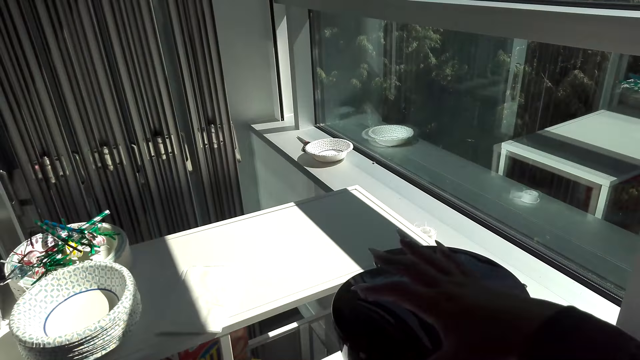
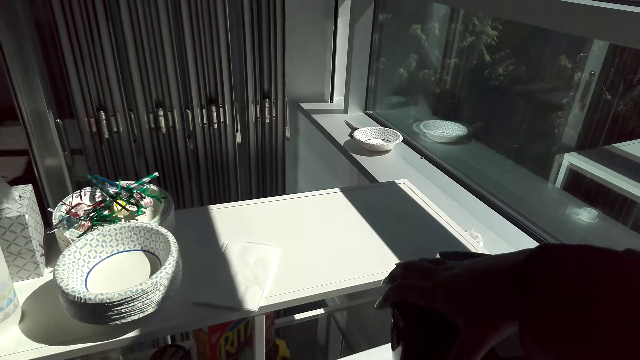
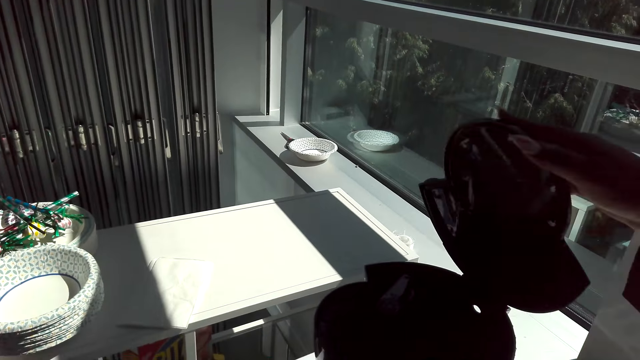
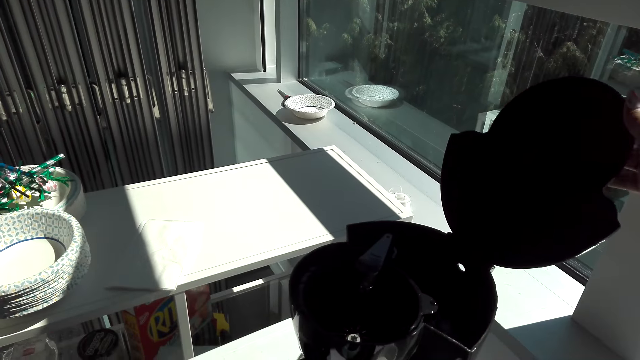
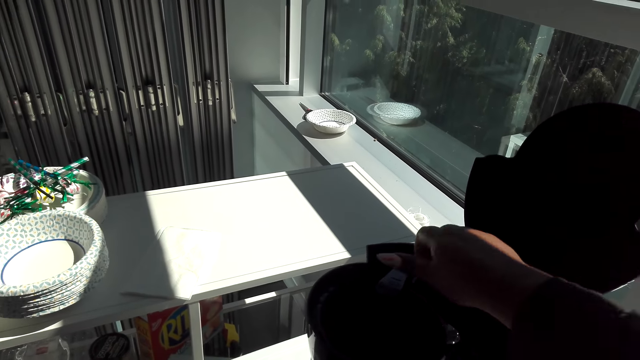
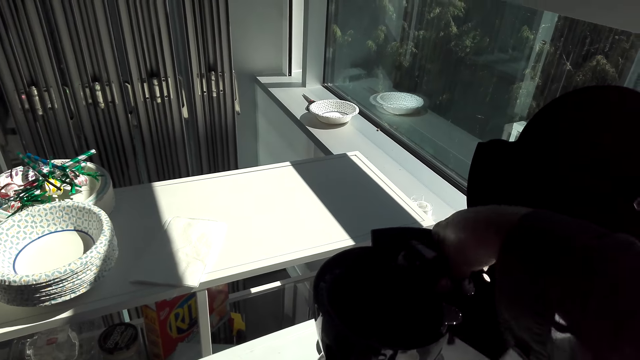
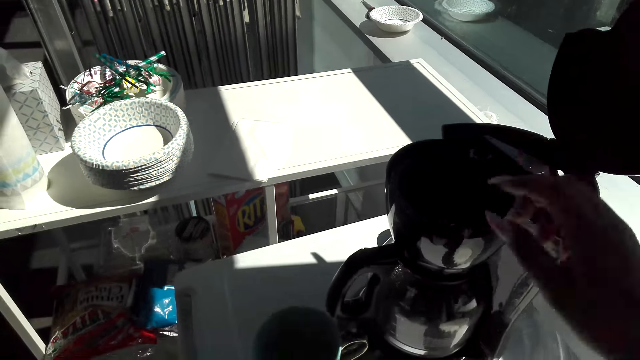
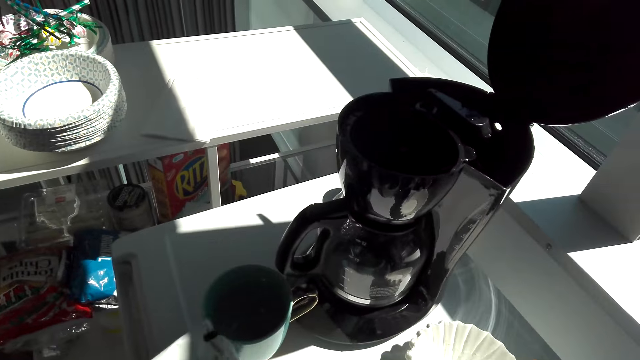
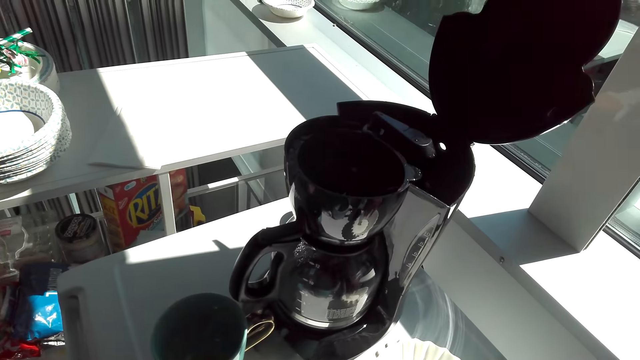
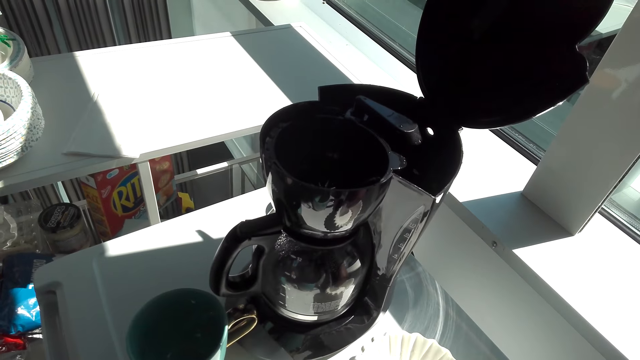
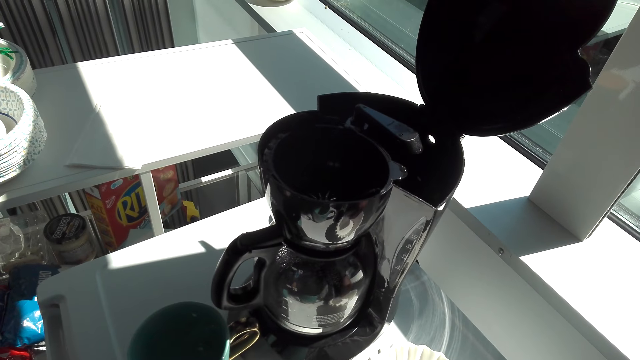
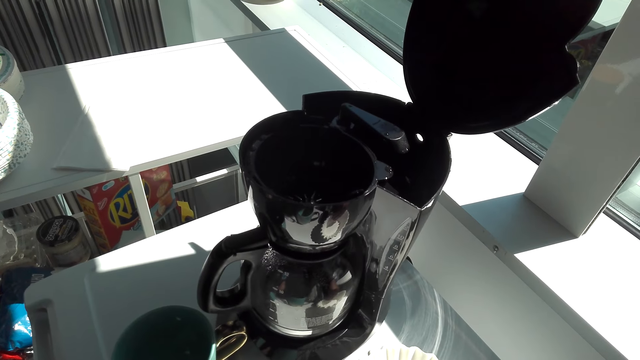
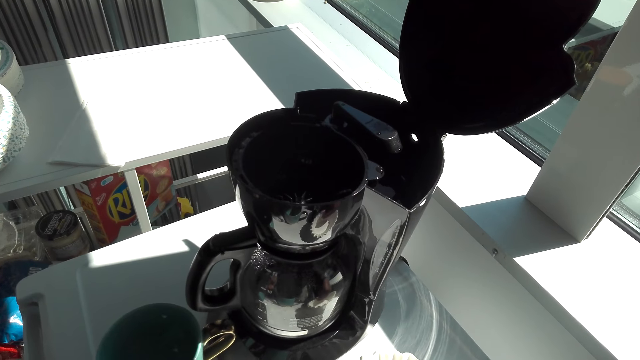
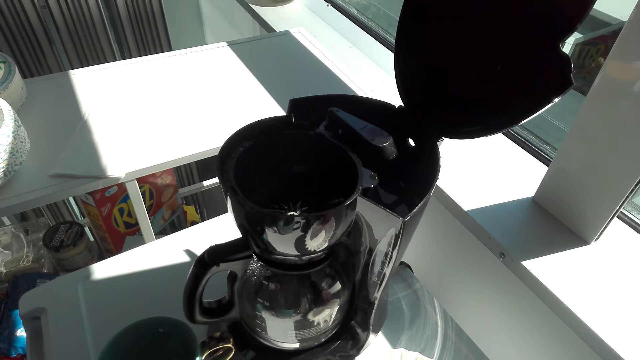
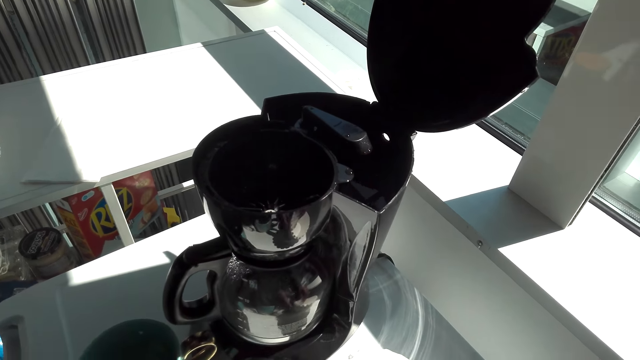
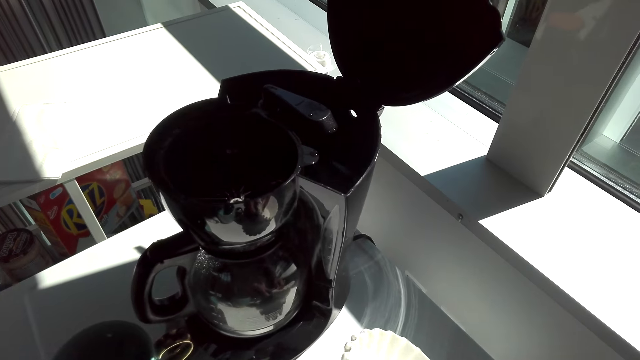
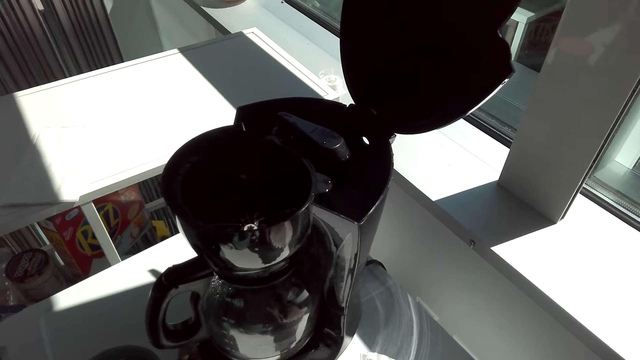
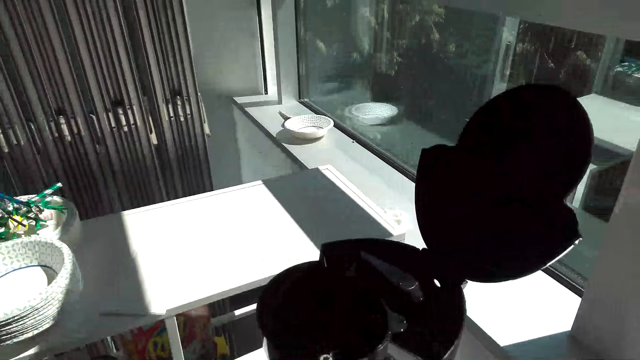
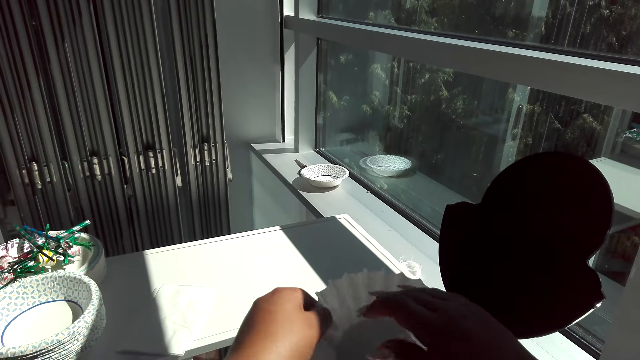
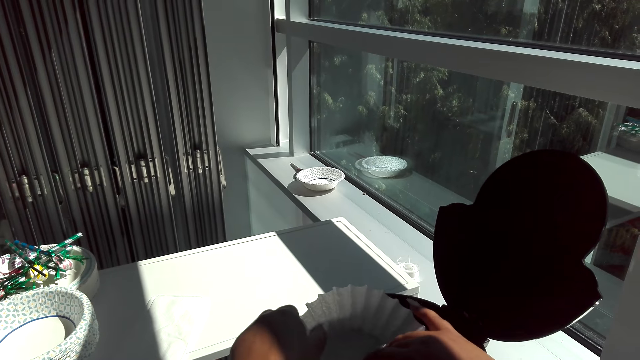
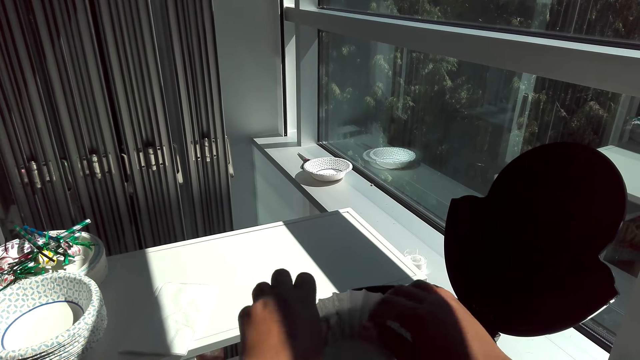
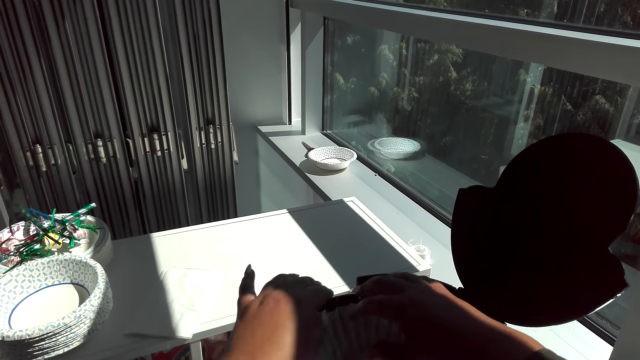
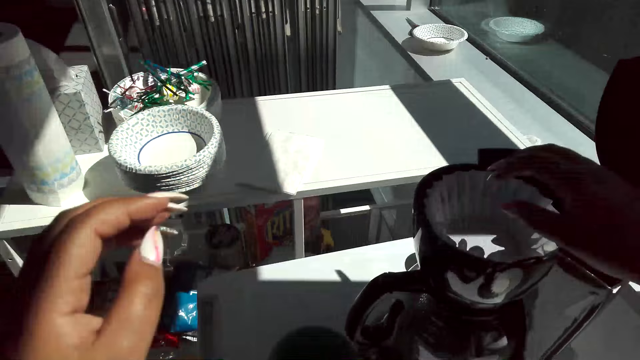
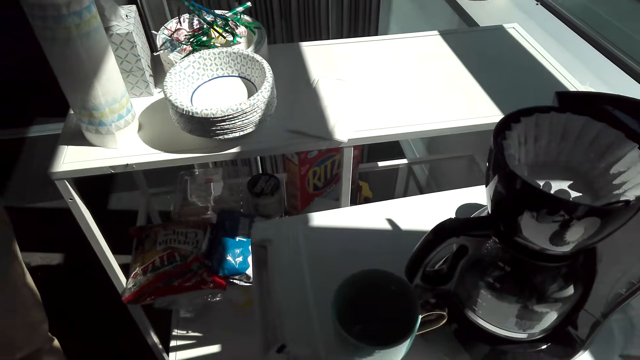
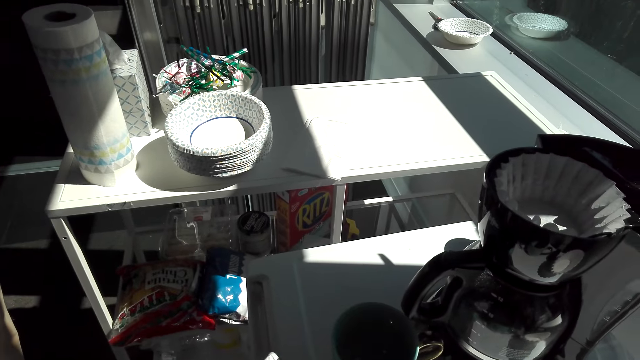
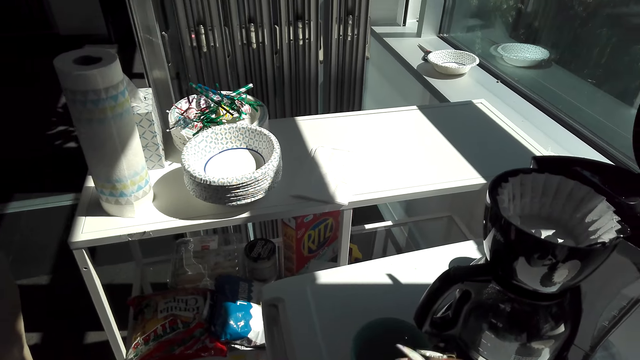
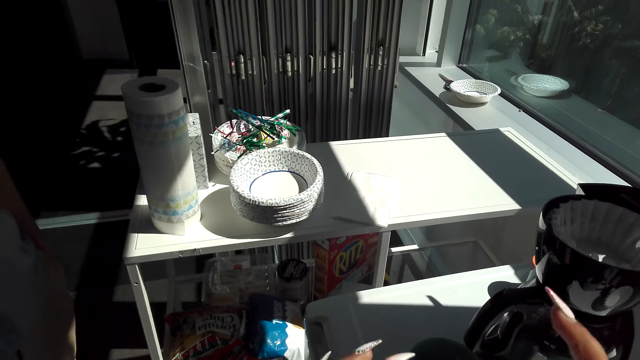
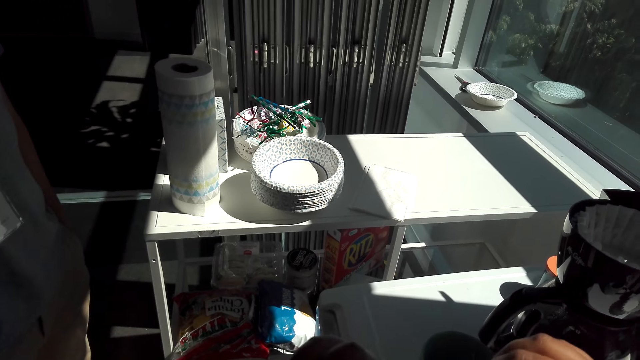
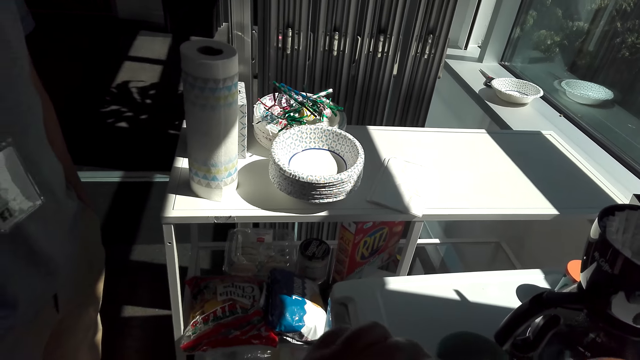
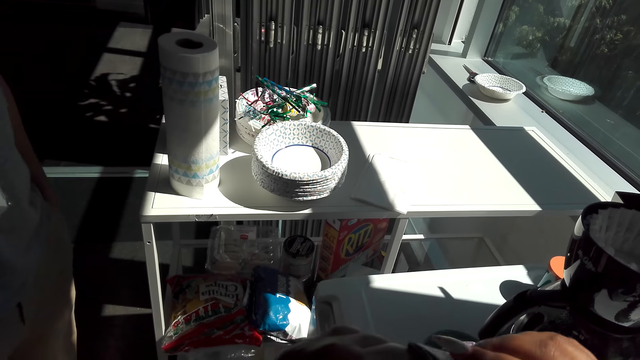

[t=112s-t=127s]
The camera wearer opens a coffee lid of the coffee maker. They turn the coffee showerhead. They lift a coffee filter from the top of a fridge. They fit the coffee filter on the coffee maker. They pick up a coffee pack from the top of the fridge.

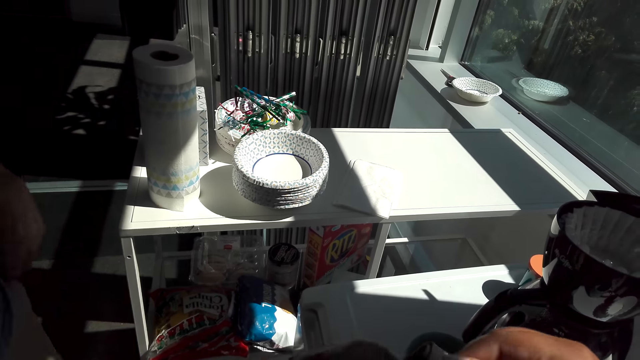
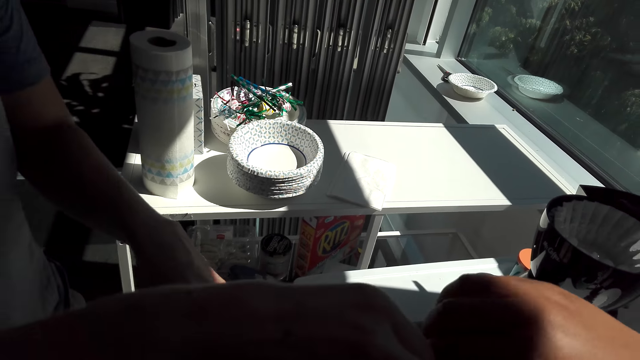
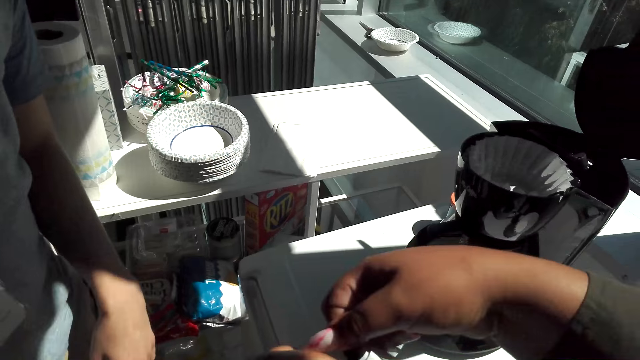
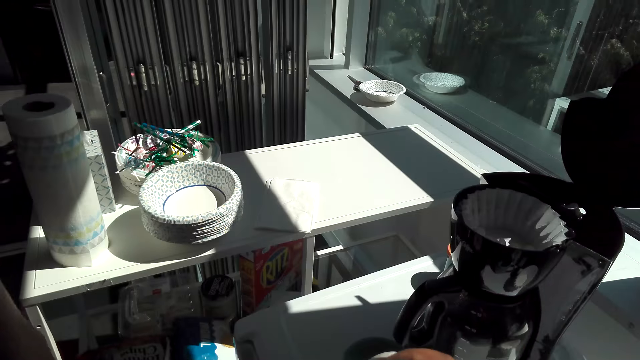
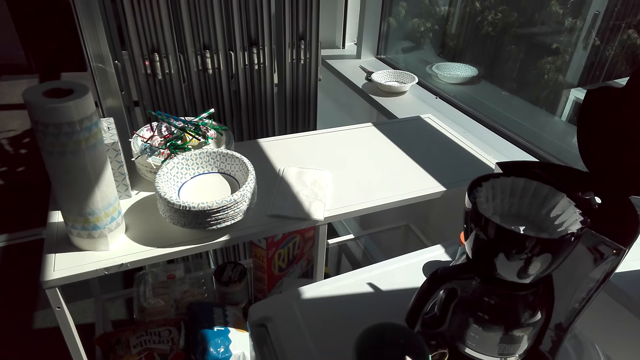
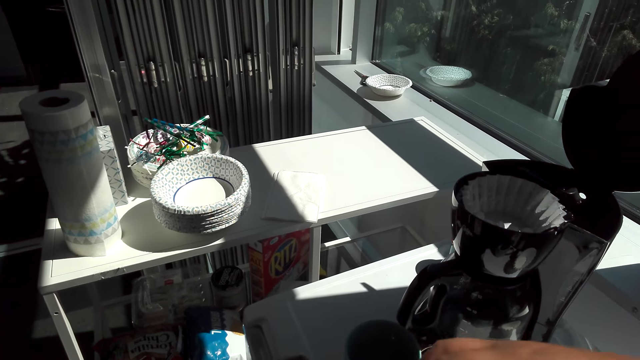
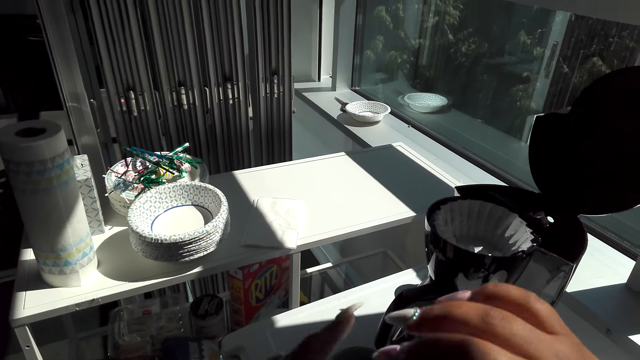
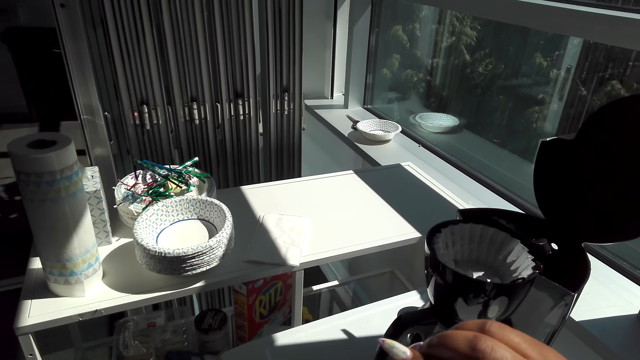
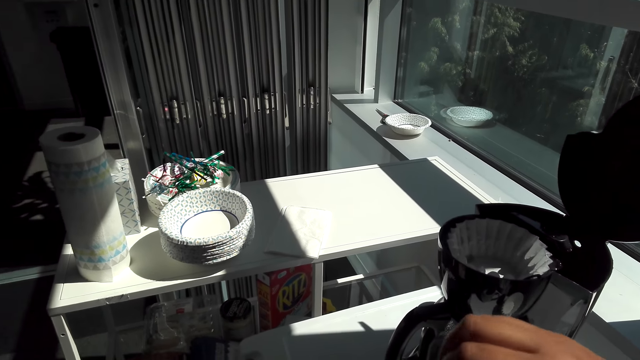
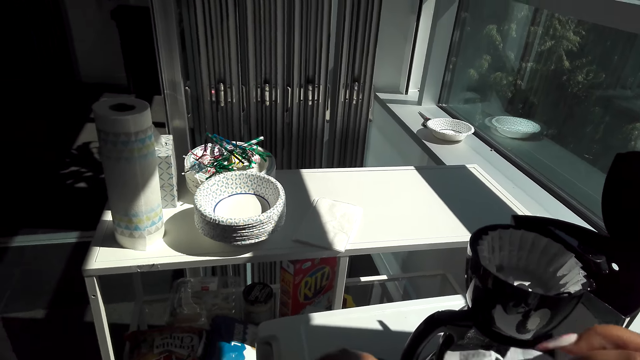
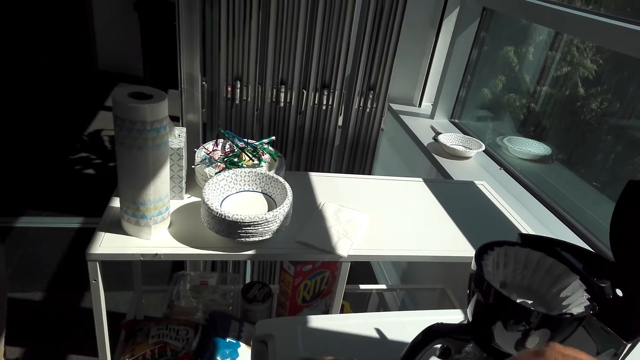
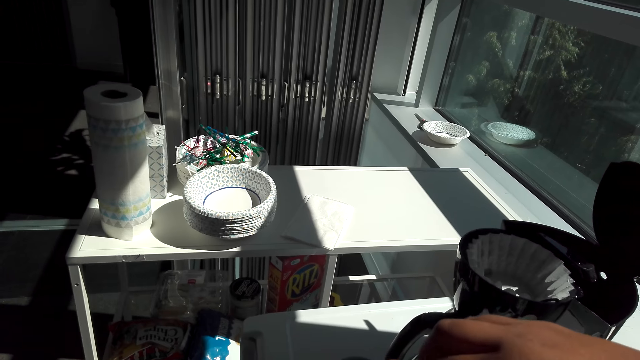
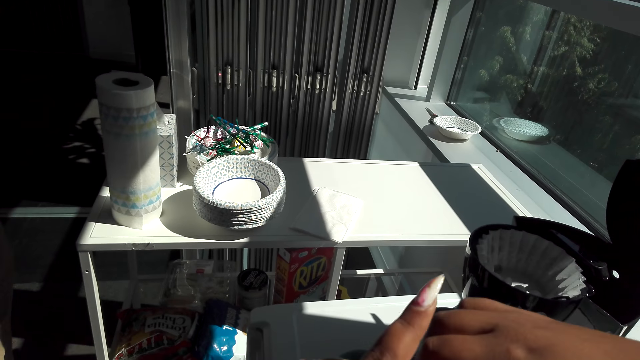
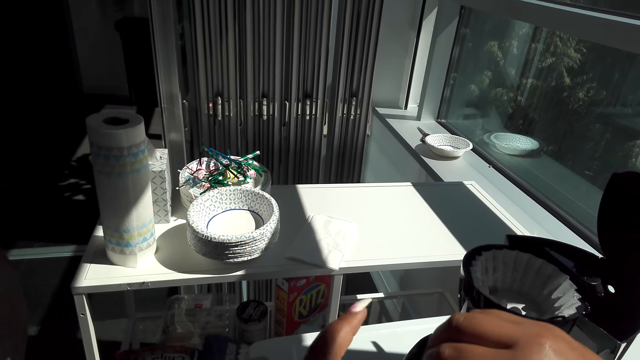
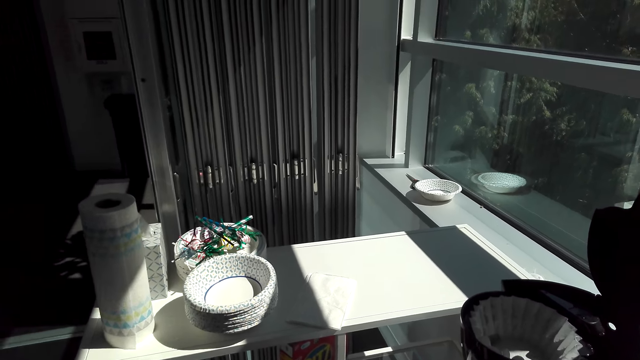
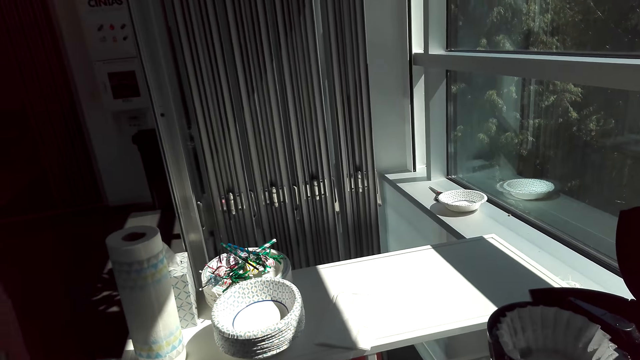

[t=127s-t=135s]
The camera wearer opens the coffee pack.
